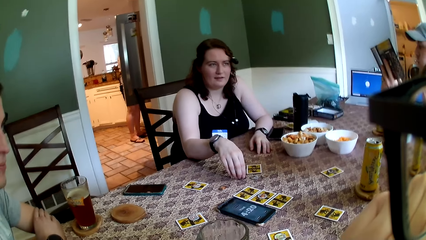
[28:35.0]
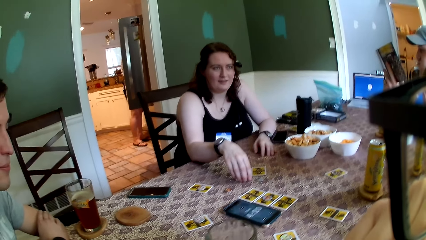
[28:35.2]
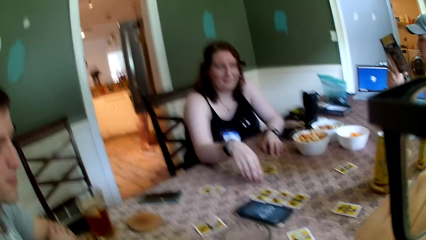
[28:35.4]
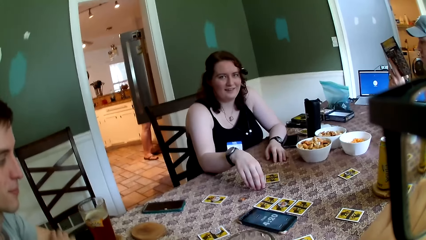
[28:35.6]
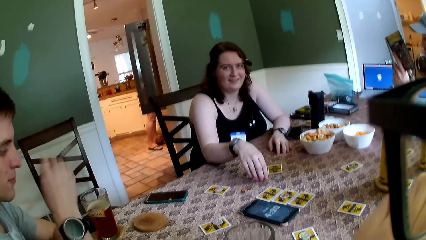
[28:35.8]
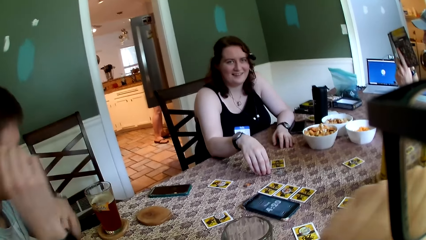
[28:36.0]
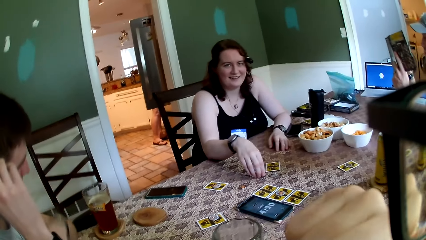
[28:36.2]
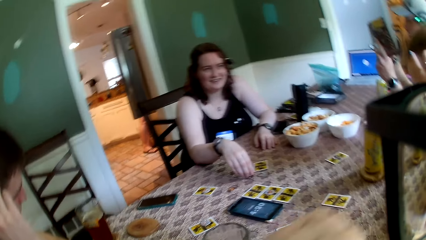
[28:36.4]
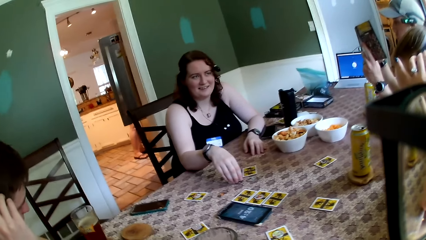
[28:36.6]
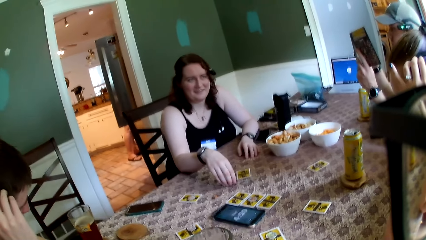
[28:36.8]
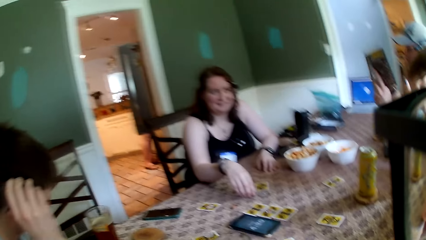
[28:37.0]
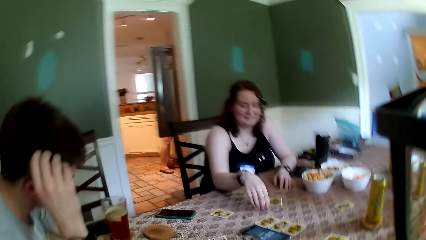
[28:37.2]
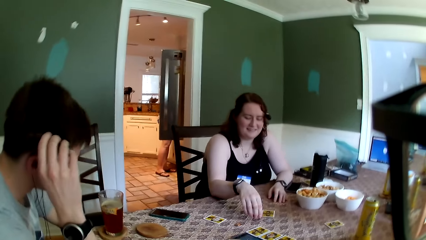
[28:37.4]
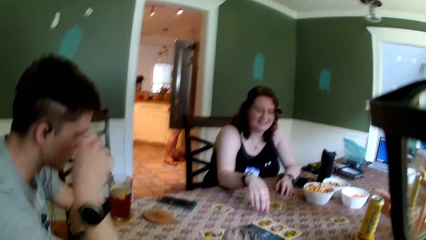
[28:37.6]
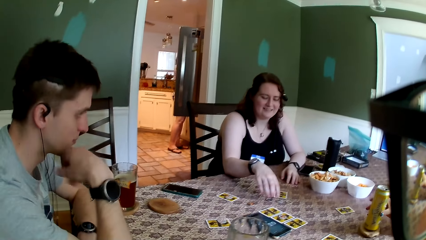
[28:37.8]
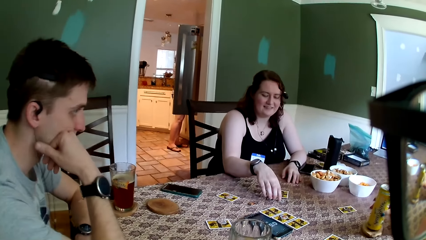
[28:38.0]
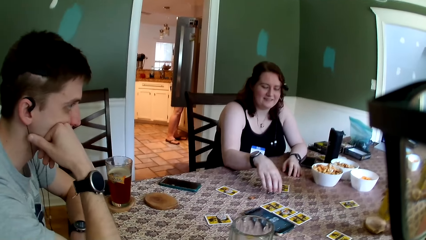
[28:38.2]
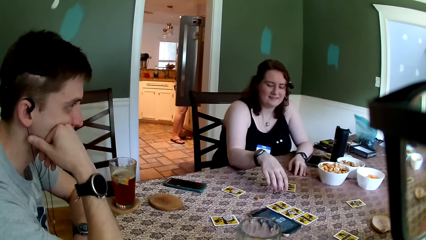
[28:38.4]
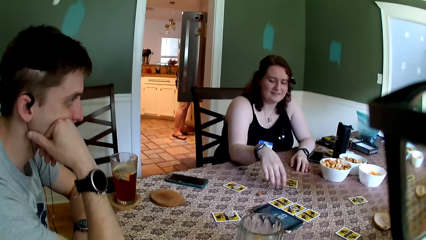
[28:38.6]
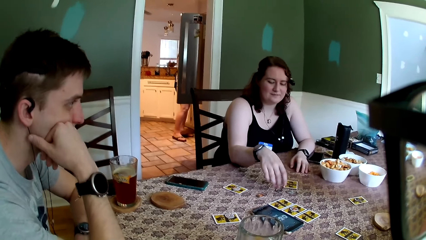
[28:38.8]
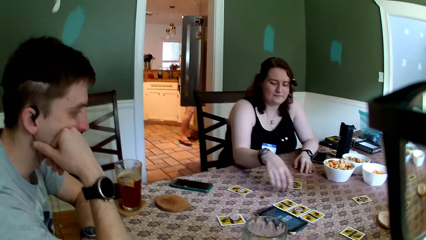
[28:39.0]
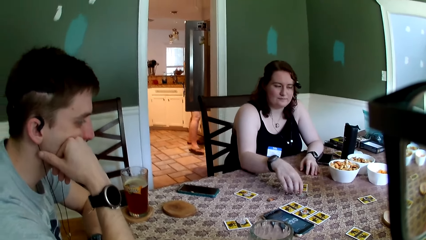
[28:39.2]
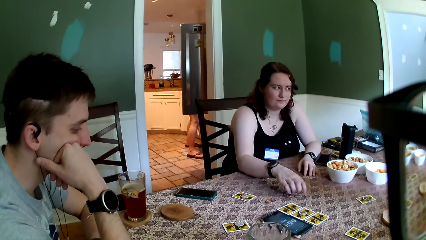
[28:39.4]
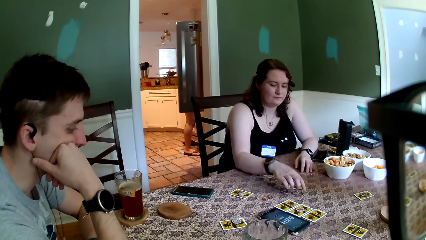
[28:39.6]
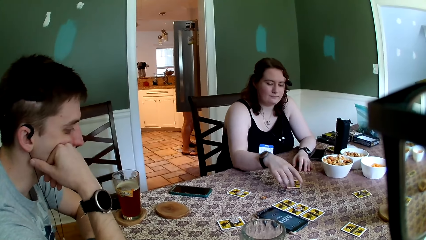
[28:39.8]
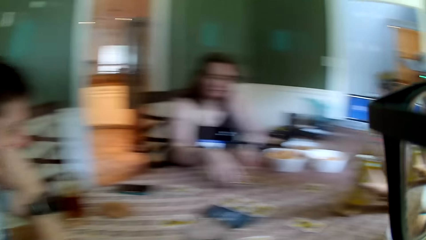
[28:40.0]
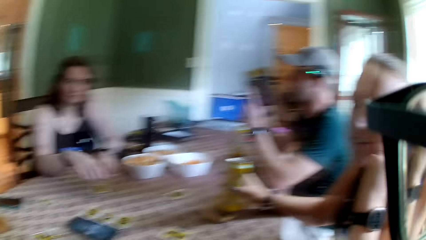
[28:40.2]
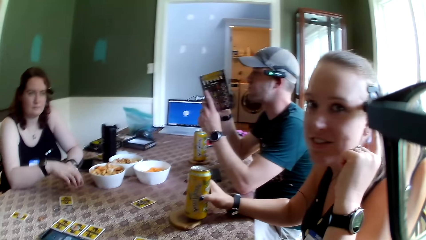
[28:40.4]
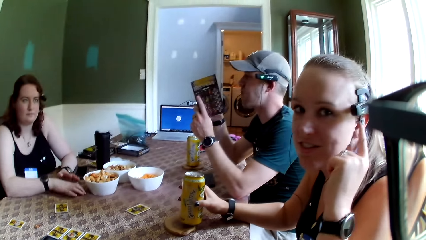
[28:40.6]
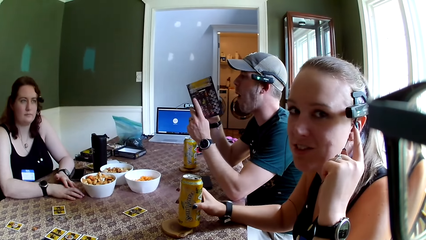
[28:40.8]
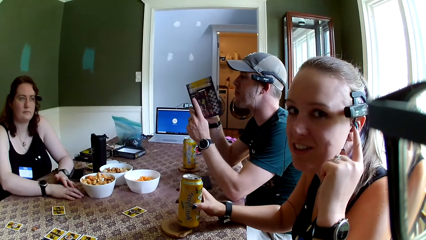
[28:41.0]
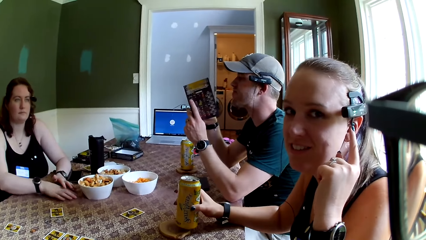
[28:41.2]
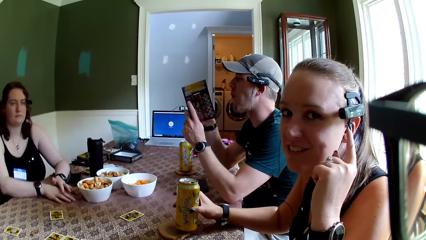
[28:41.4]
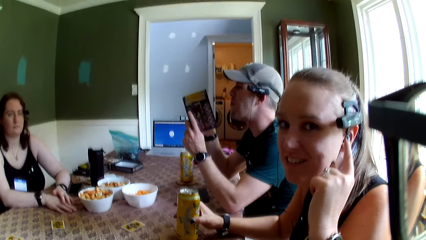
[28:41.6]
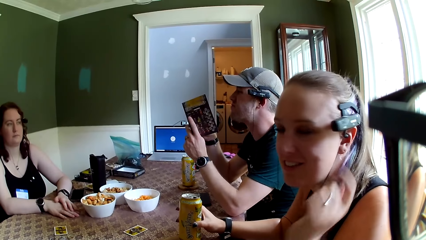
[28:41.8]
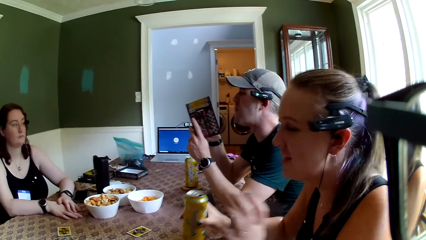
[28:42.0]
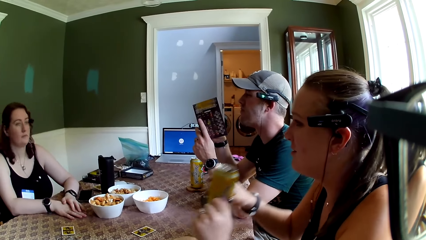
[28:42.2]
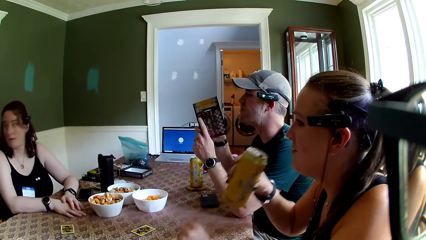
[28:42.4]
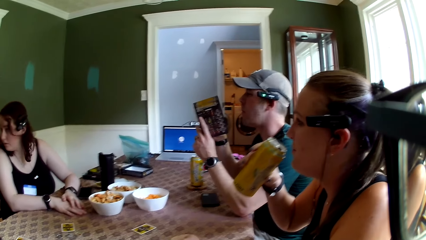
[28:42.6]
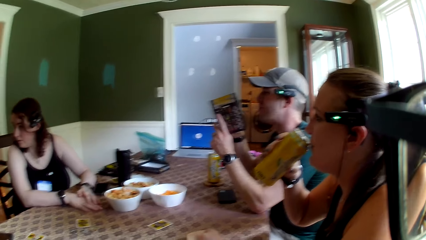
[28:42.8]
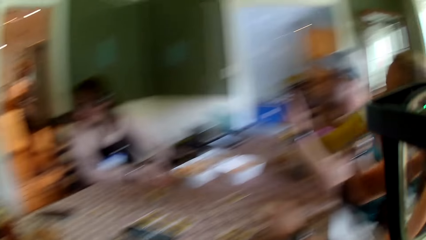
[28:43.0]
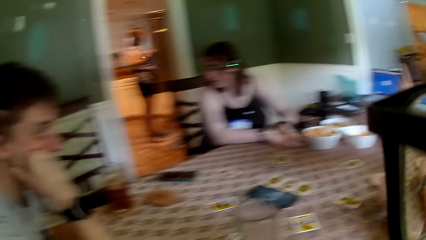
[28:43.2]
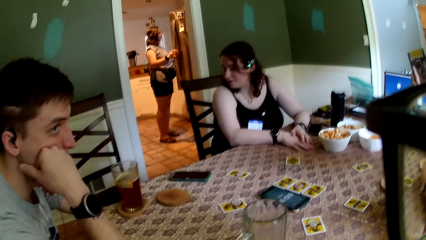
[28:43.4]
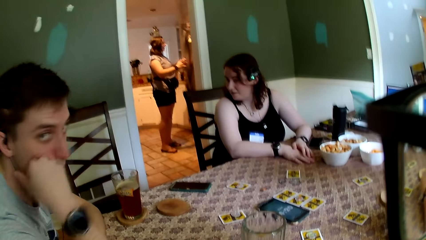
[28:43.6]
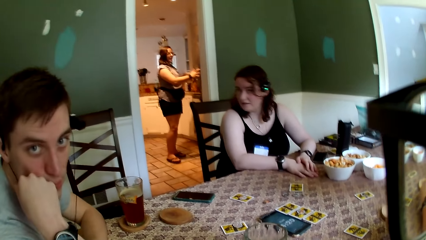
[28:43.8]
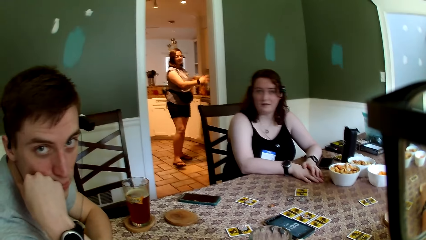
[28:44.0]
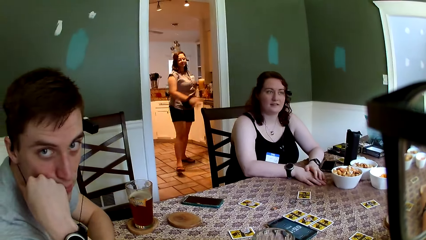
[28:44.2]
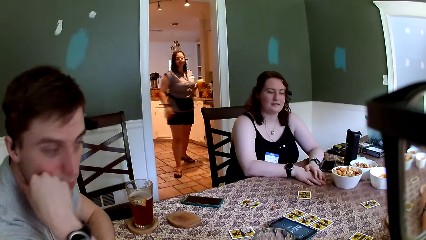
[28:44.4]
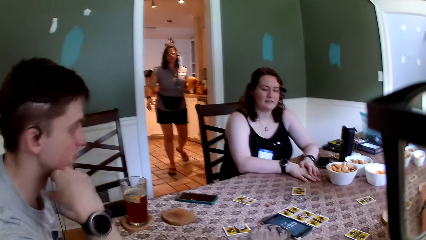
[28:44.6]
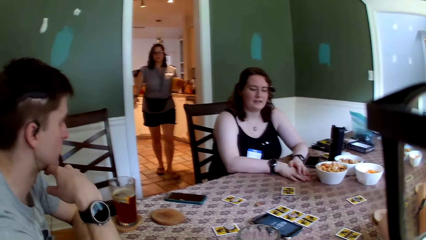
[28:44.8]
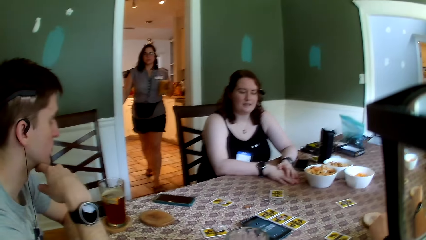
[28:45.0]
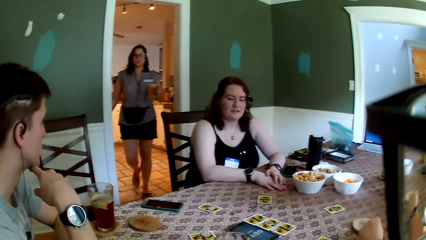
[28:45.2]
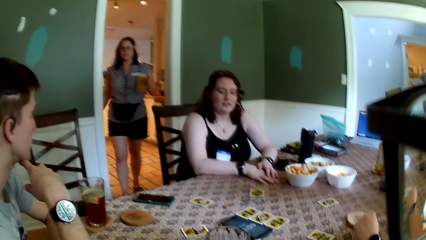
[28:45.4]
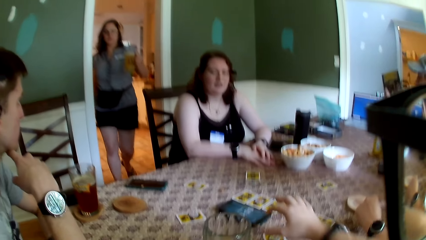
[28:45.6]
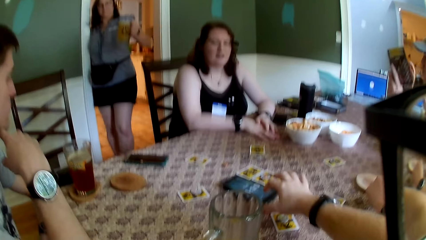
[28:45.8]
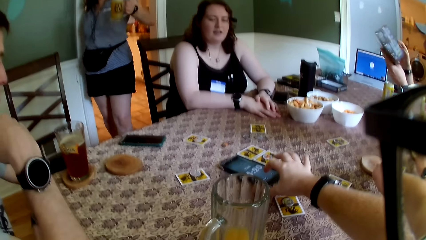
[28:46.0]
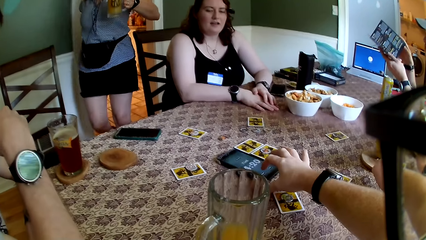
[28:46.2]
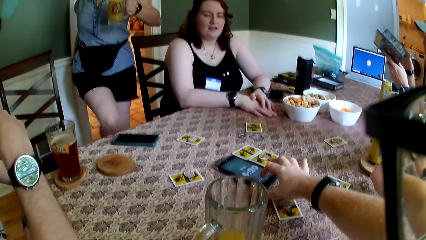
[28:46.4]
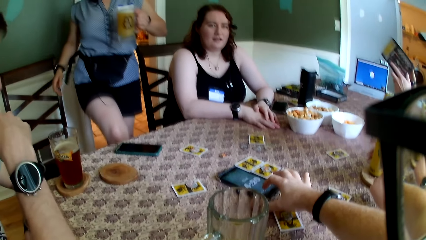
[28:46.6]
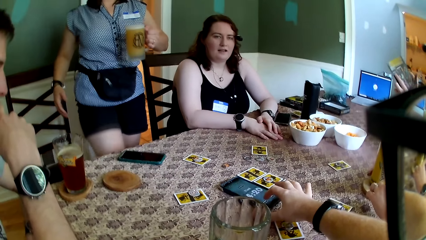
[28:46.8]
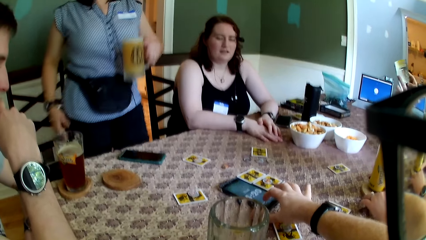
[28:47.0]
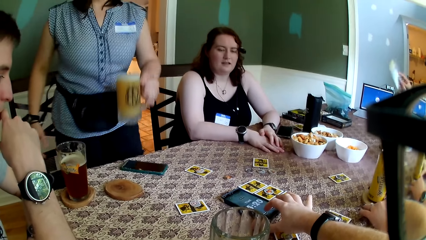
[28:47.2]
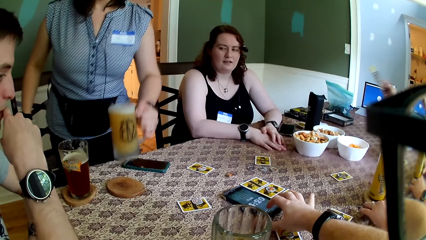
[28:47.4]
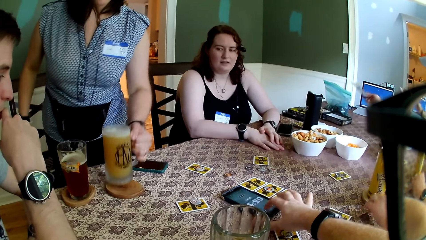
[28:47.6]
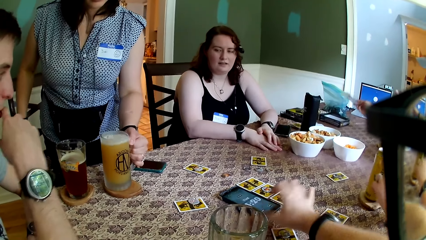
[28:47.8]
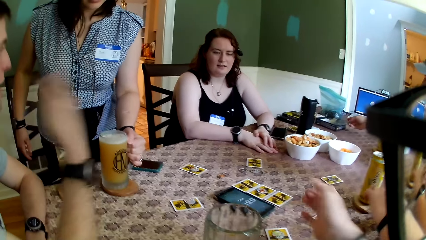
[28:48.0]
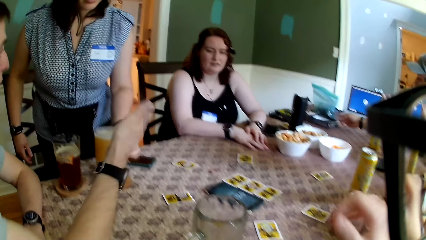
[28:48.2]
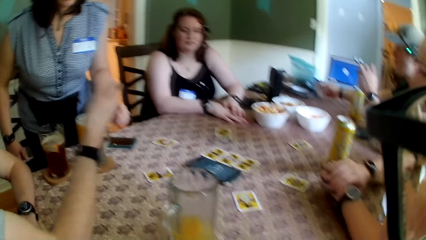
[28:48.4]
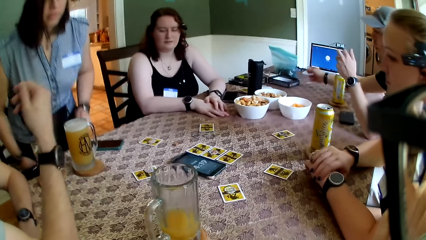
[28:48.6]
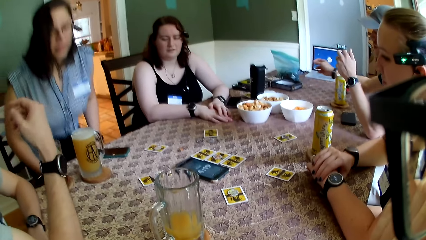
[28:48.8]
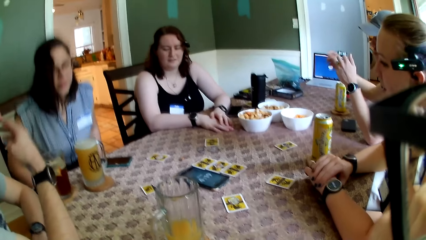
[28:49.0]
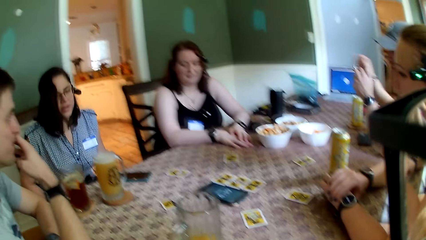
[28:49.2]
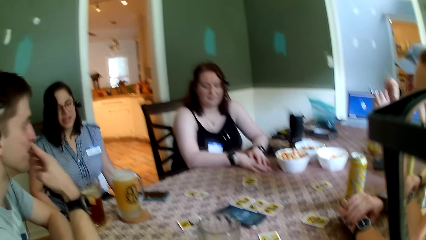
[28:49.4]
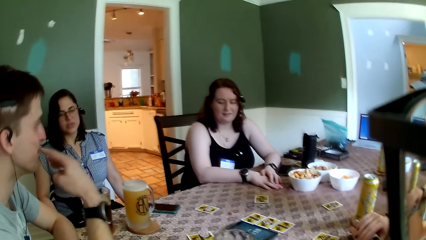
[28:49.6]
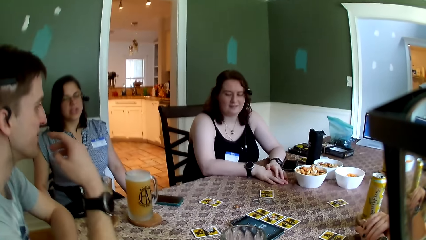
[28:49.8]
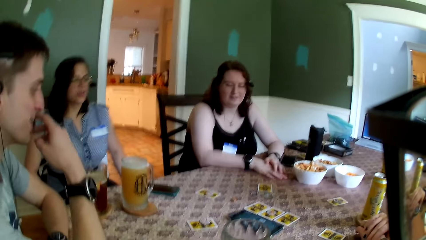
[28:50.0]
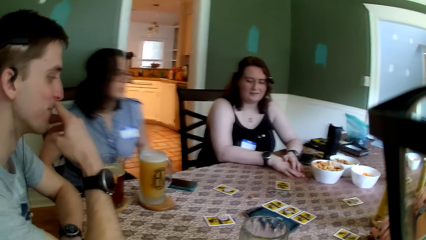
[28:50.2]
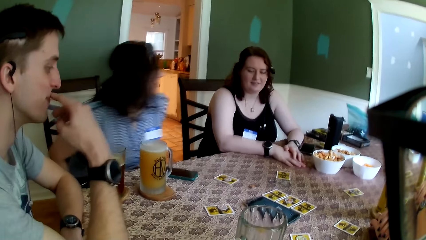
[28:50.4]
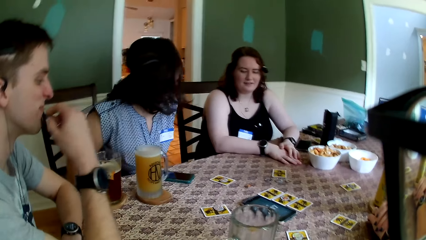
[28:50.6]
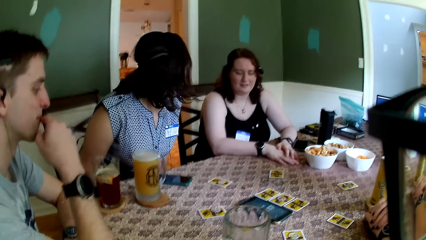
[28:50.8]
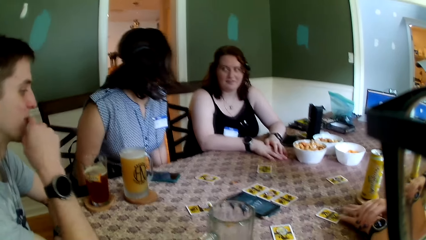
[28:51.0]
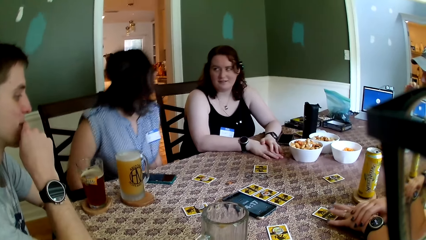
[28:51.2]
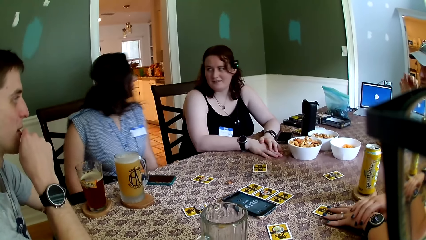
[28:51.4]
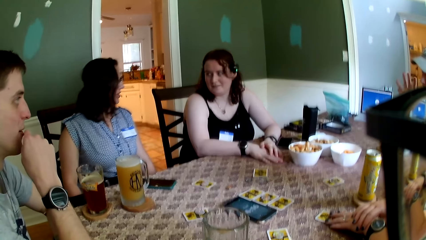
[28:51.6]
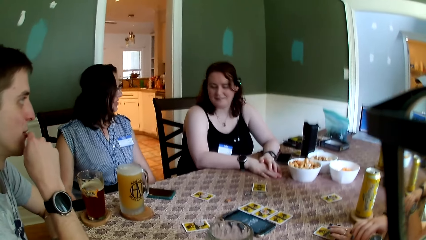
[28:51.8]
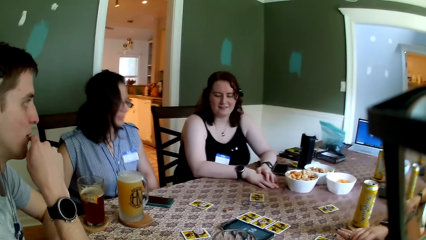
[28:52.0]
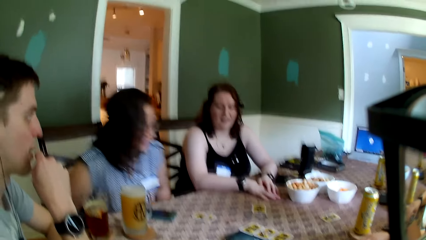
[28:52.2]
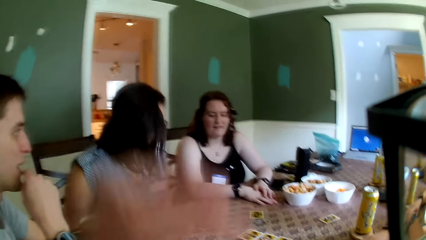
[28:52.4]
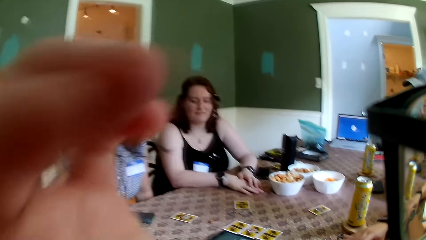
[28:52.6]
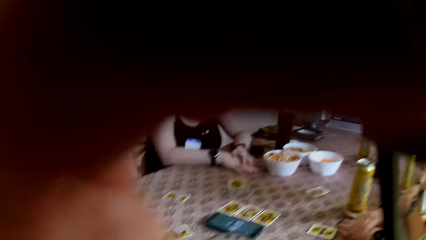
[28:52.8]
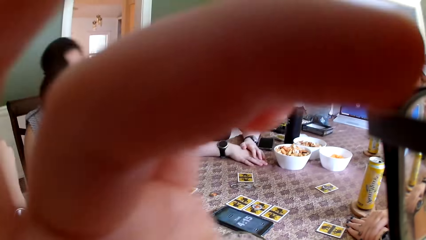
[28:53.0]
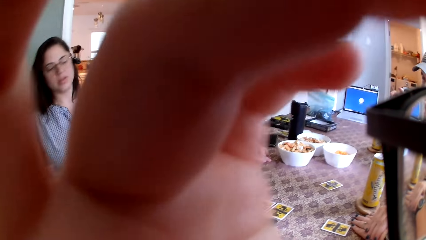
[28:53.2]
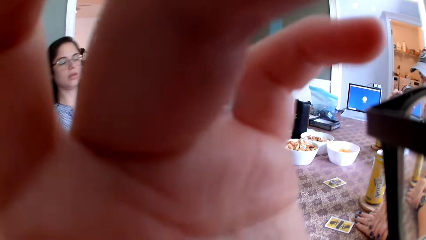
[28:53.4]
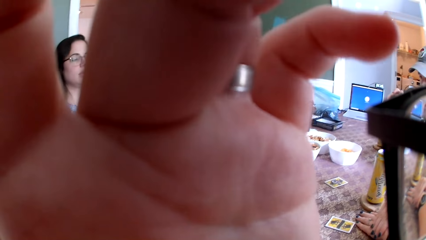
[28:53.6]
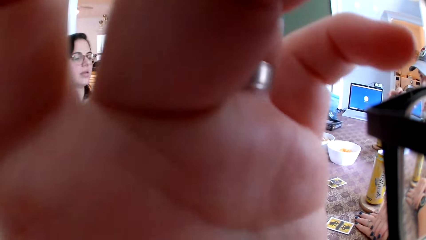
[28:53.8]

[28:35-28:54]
The man reads the game guide in both hands. Another man scratches his head with his right hand. The woman scratches her head with her left hand. The woman converses with the camera wearer. The woman carries a can of drink from a coaster on the table with her right hand and drinks from the can of drink in her right hand. Another woman closes the upper fridge door with her right hand and walks to the table from the fridge with a glass of juice in her left hand. The first woman places the can of drink in her right hand on its coaster on the table. The camera wearer operates his phone on the table with his right hand. The first man closes the game guide in his hands and places the game guide on the table with his right hand. The second woman places the glass of juice in her left hand on a coaster on the table and sits on the chair at the table. A third woman converses with the second woman. The second woman pulls the chair closer to the table with both hands.
